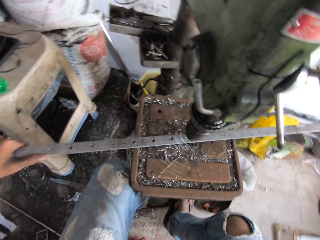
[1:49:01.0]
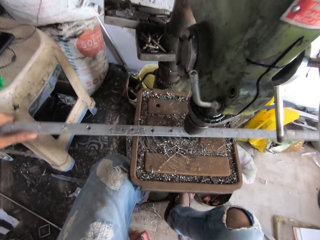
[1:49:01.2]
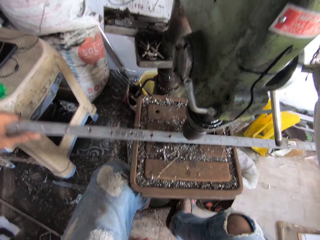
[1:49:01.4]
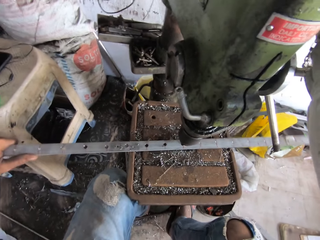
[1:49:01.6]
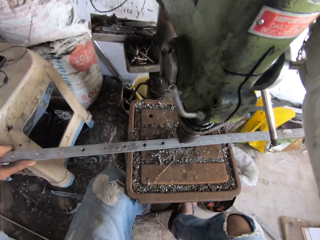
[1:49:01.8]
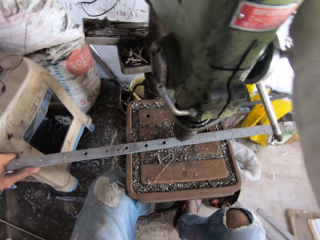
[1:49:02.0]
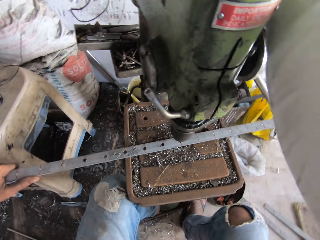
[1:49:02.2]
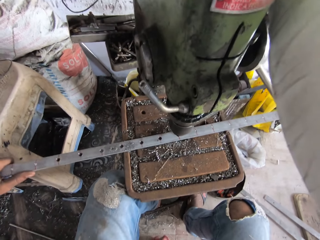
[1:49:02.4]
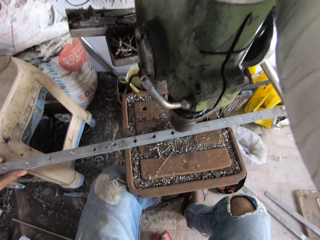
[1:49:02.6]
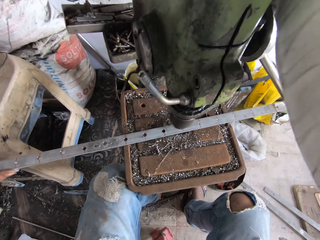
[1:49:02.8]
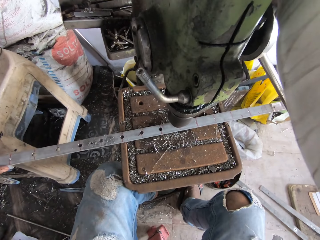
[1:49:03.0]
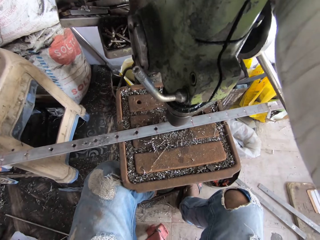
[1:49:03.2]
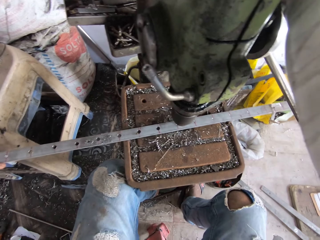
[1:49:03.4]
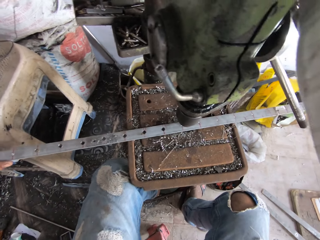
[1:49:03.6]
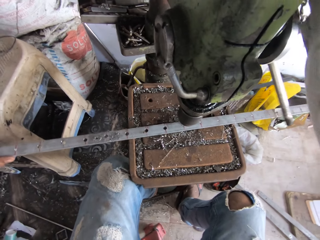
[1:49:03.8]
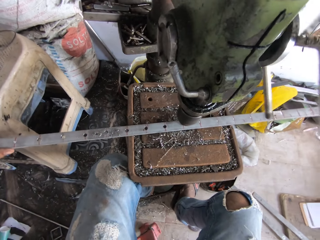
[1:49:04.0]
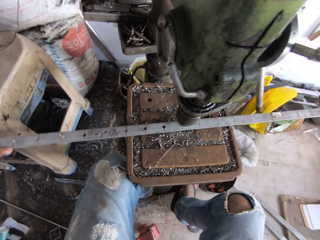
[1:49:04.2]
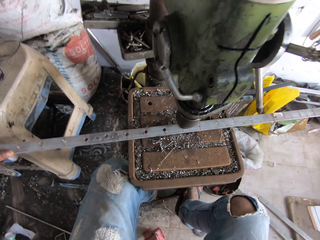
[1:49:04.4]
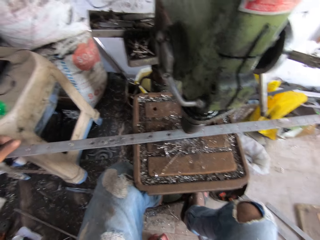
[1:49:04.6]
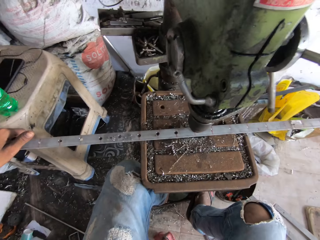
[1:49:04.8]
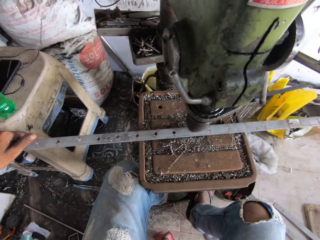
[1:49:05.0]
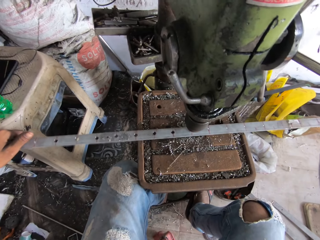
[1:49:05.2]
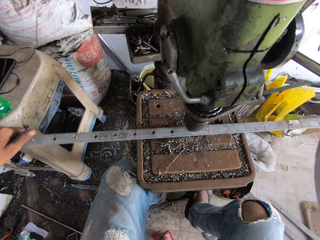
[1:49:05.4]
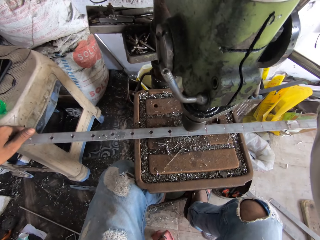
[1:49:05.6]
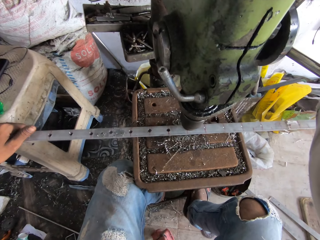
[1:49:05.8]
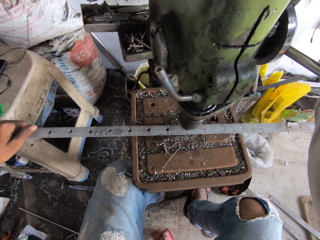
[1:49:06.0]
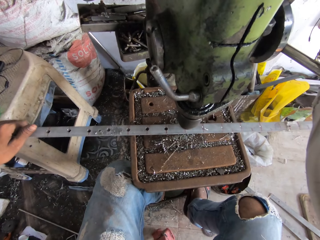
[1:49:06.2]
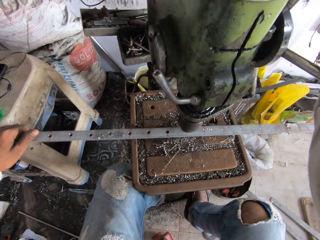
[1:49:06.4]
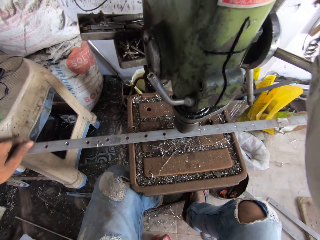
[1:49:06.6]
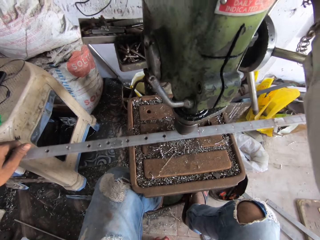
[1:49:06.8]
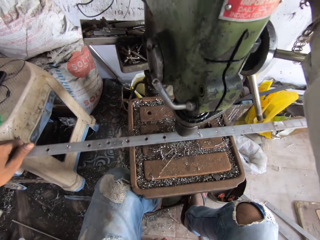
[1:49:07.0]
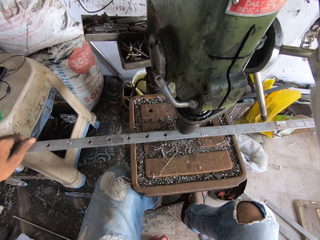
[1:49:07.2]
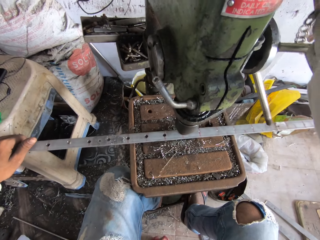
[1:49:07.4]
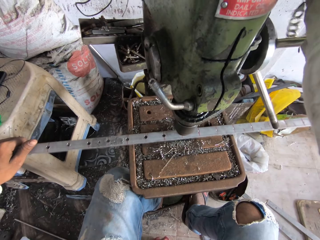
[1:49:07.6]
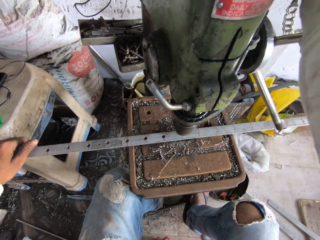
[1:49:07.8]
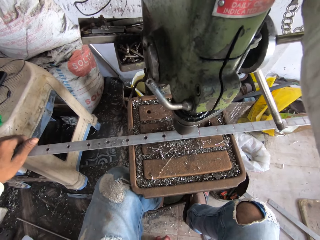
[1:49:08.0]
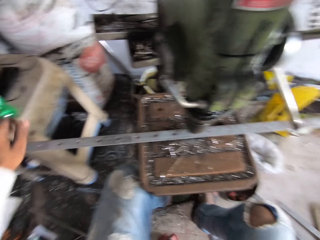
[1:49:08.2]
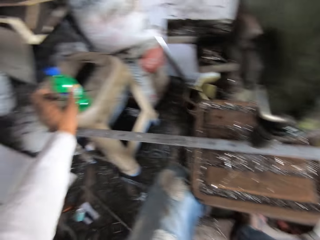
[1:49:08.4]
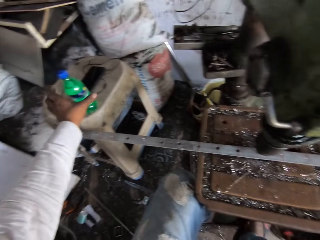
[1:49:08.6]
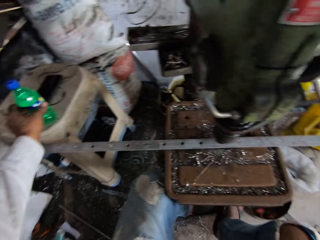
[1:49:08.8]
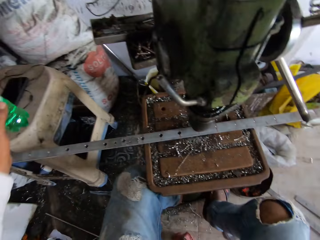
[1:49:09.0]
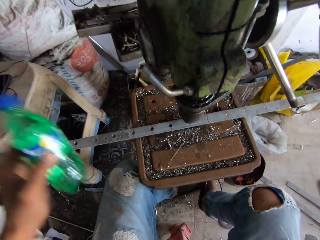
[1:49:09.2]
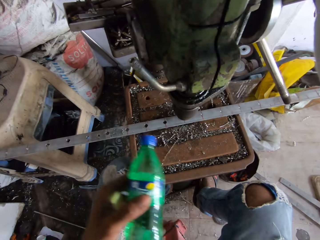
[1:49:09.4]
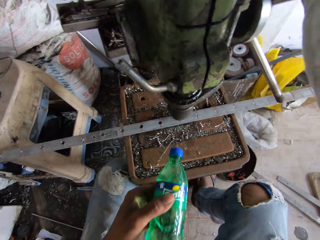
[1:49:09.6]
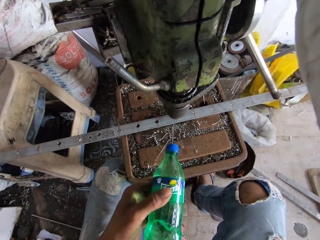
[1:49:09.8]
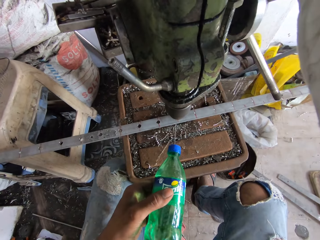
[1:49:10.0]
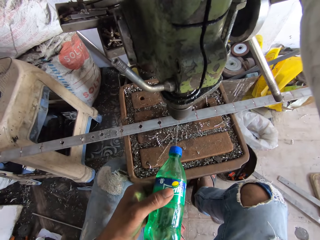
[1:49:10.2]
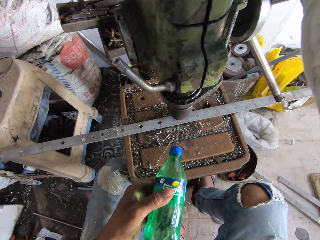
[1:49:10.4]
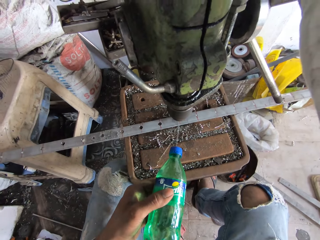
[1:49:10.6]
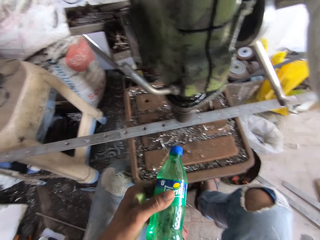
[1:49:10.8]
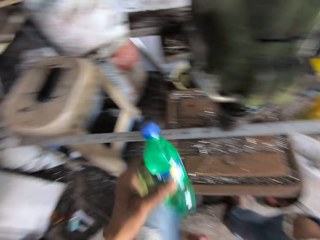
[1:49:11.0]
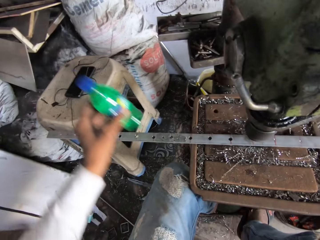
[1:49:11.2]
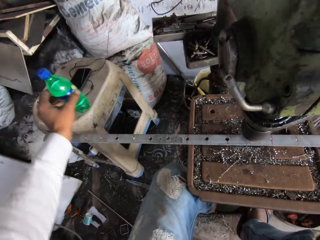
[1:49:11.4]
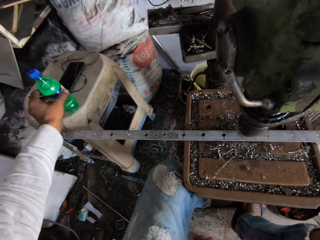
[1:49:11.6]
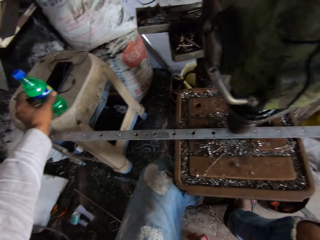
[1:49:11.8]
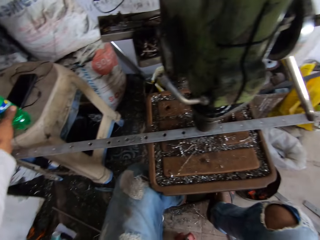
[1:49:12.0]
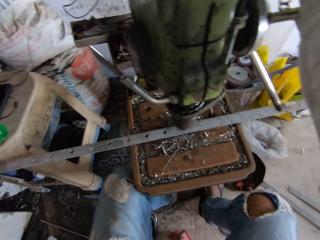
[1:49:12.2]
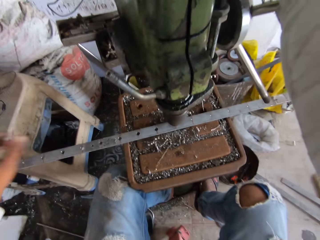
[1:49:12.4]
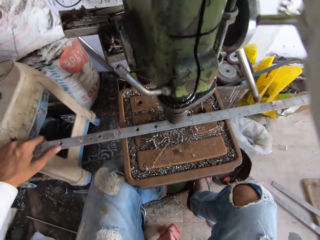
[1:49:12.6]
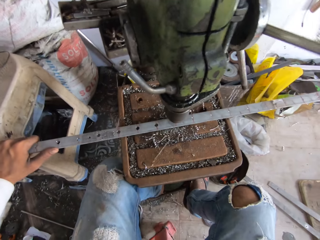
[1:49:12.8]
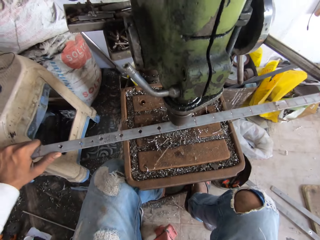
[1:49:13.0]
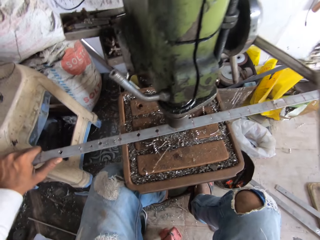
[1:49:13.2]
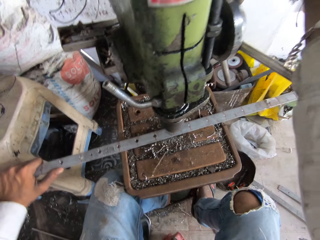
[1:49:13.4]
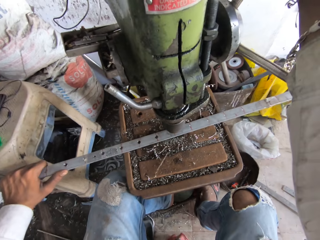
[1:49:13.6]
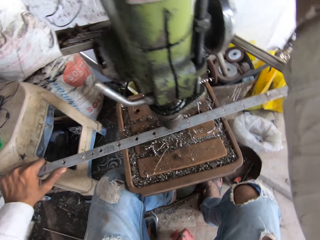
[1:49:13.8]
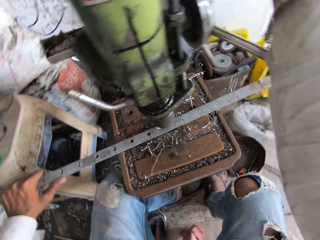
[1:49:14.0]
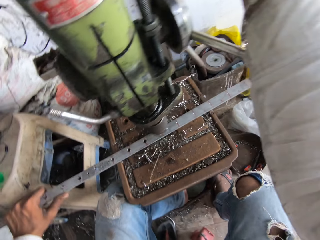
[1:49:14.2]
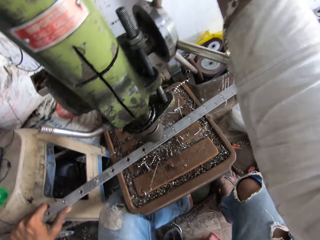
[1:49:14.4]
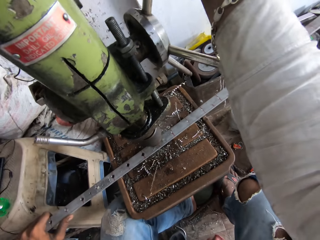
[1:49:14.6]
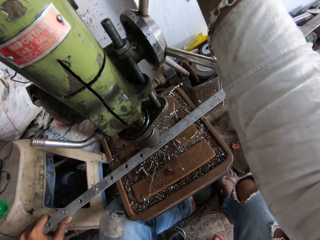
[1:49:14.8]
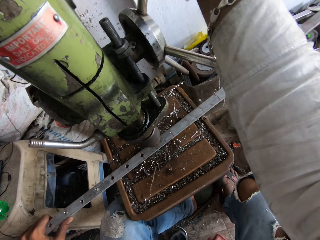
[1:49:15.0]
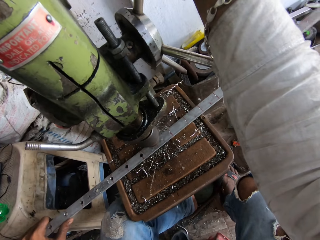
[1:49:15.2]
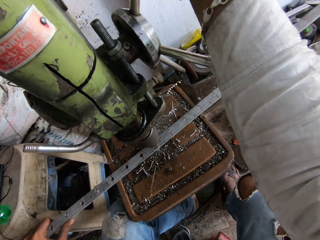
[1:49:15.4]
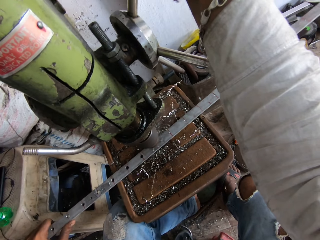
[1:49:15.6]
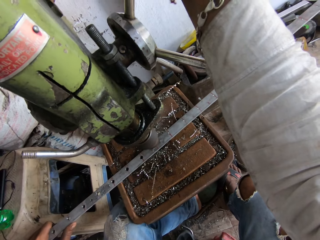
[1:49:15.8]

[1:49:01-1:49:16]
The camera wearer moves the metal sheet. They adjust the drilling machine, rotate the handle of the sheet metal punching machine, drill a hole in the metal with the sheet metal punching machine, and adjust the drilling machine. They take a water bottle, pour water to the metal sheet, and put aside the water bottle on a chair. They adjust the drilling machine, rotate the handle of the sheet metal punching machine, and drill a hole in the metal with the sheet metal punching machine.

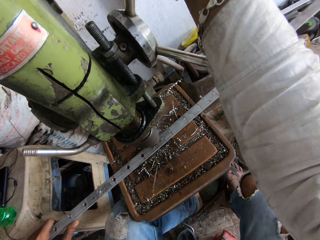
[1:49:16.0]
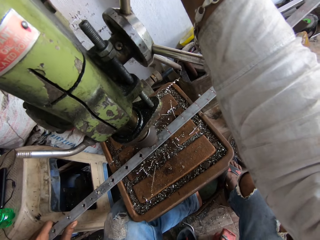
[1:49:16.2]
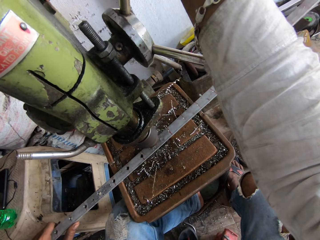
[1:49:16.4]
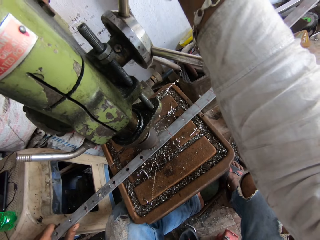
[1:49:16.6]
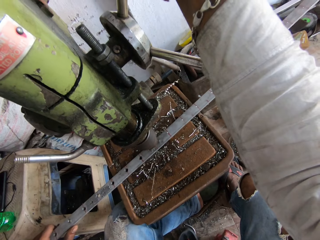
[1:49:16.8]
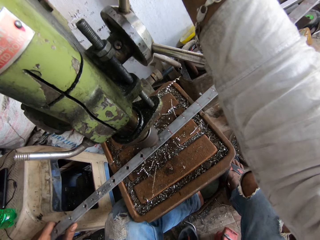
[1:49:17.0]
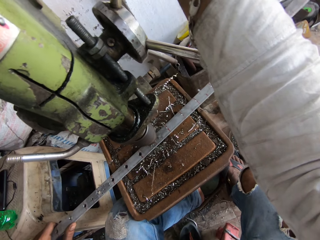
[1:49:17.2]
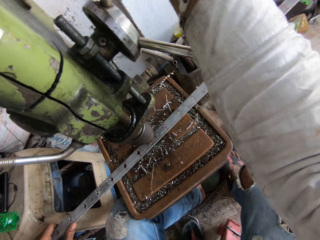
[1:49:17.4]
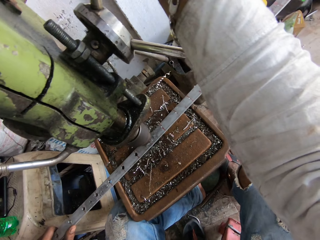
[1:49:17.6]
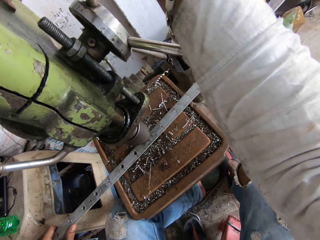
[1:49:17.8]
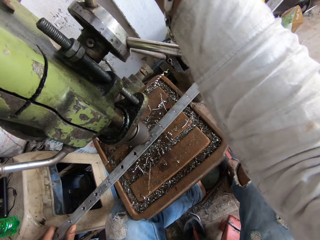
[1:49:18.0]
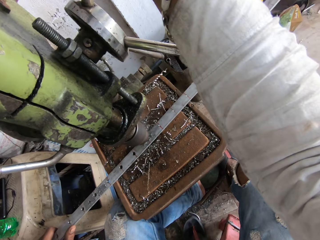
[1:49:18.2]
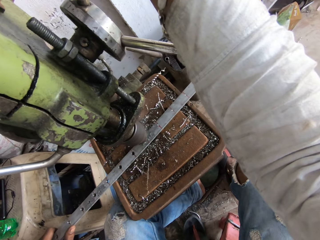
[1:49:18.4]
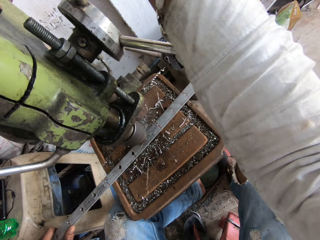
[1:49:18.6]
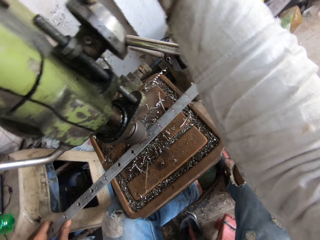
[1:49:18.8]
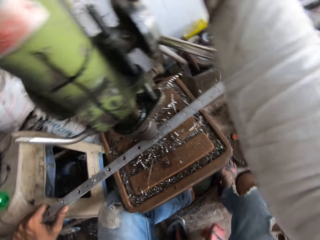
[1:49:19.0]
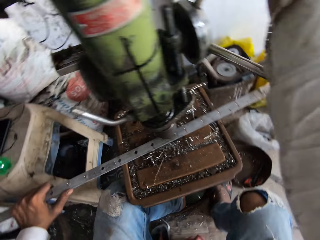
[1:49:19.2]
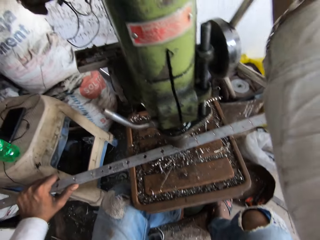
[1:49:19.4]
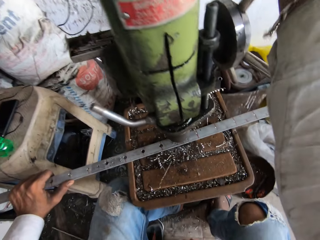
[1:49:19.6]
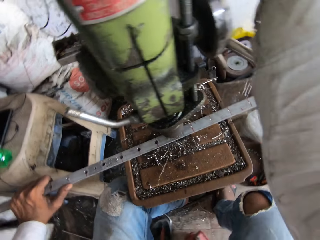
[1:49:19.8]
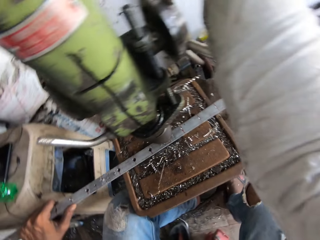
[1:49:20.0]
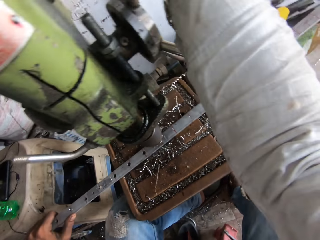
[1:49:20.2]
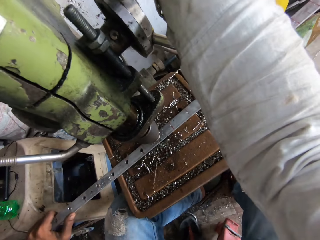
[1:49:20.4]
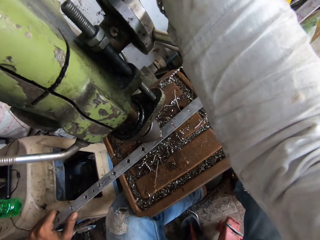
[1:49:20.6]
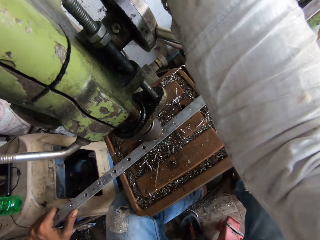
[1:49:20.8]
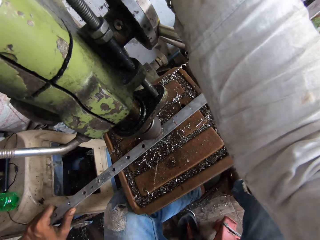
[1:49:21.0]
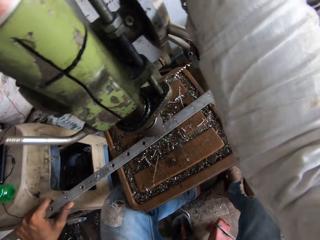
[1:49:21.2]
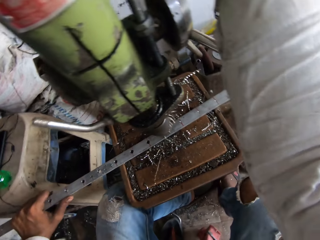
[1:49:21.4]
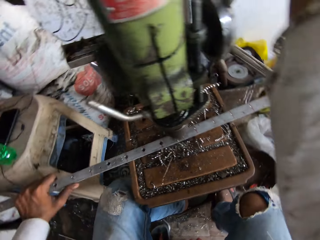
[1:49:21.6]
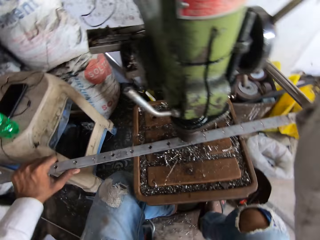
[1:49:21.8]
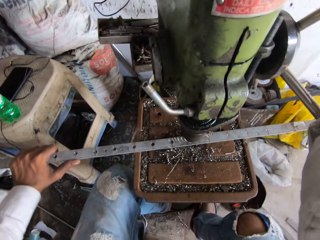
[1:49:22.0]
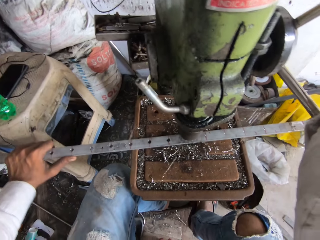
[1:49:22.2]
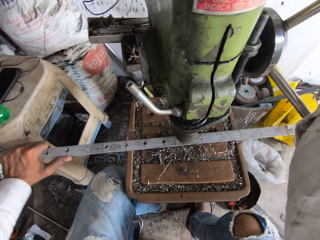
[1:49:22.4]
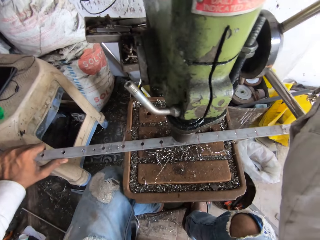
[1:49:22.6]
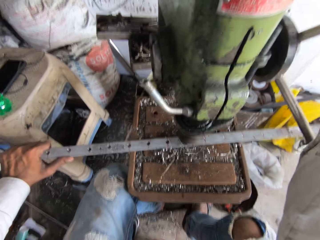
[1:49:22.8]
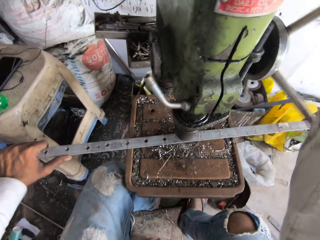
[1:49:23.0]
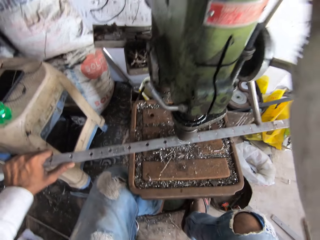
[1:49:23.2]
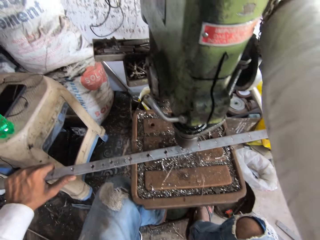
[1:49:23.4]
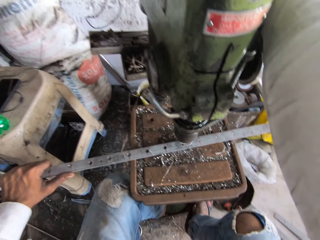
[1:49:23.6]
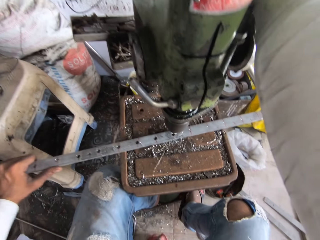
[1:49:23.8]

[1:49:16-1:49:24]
The camera wearer adjusts the drilling machine and drills a hole in metal.
